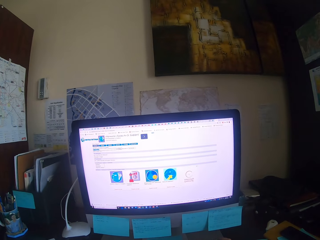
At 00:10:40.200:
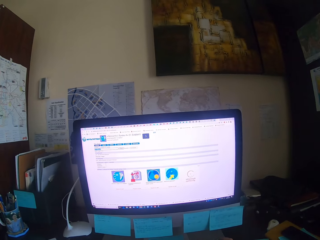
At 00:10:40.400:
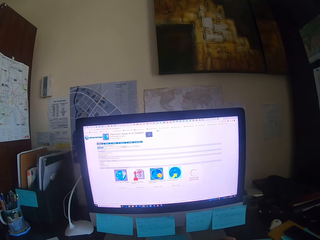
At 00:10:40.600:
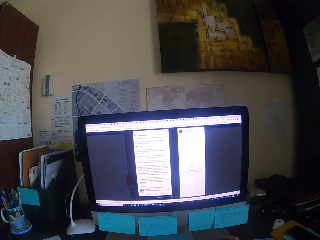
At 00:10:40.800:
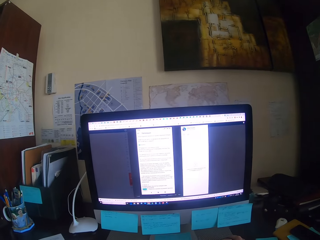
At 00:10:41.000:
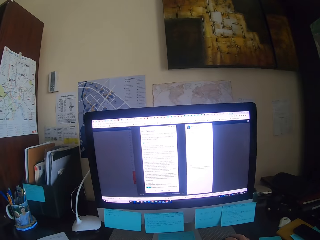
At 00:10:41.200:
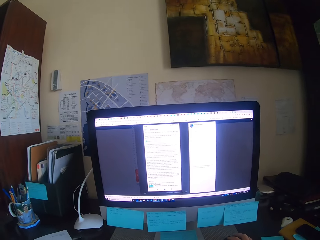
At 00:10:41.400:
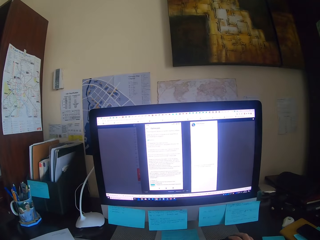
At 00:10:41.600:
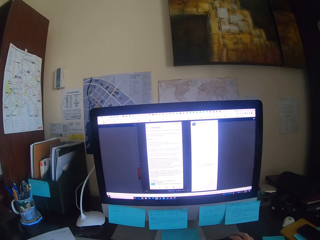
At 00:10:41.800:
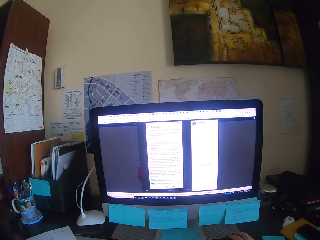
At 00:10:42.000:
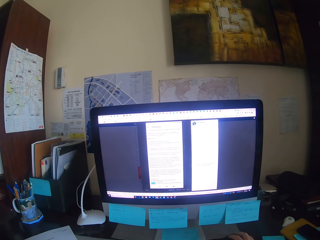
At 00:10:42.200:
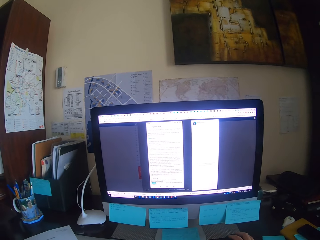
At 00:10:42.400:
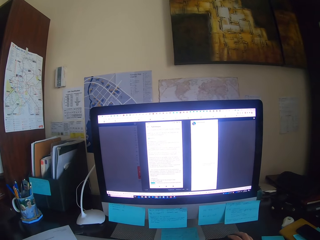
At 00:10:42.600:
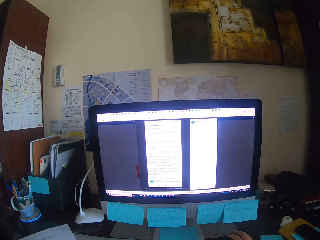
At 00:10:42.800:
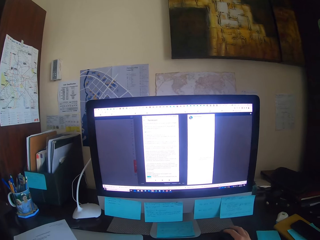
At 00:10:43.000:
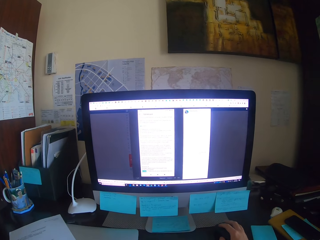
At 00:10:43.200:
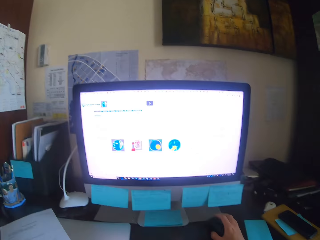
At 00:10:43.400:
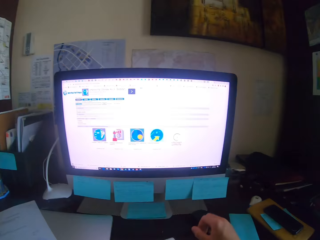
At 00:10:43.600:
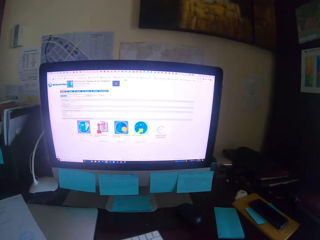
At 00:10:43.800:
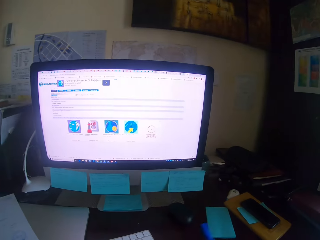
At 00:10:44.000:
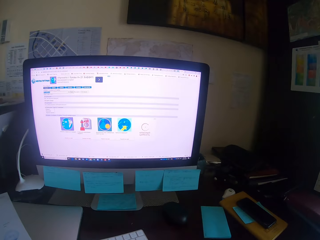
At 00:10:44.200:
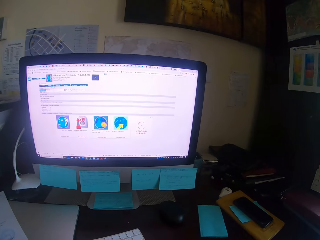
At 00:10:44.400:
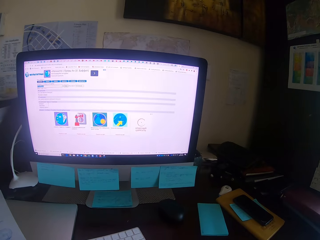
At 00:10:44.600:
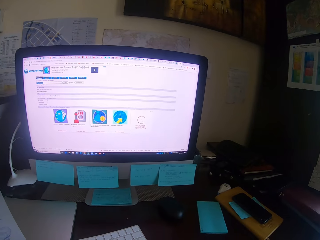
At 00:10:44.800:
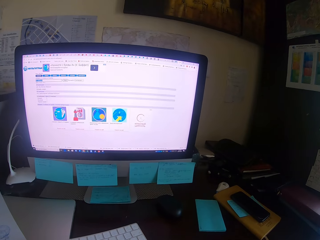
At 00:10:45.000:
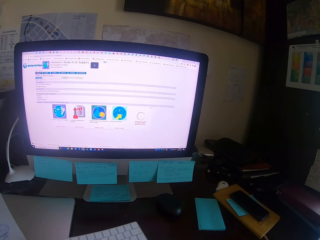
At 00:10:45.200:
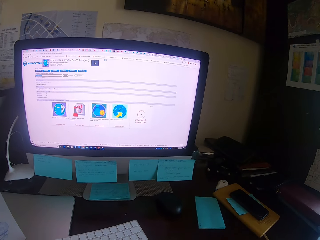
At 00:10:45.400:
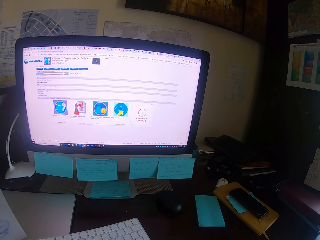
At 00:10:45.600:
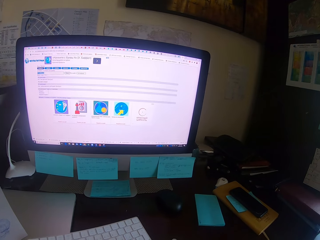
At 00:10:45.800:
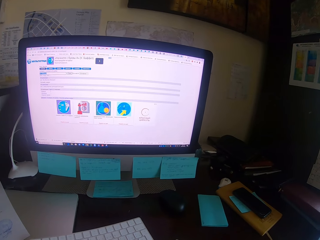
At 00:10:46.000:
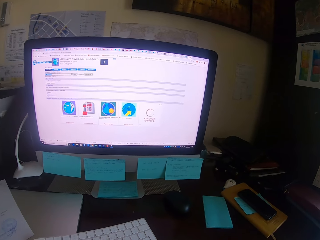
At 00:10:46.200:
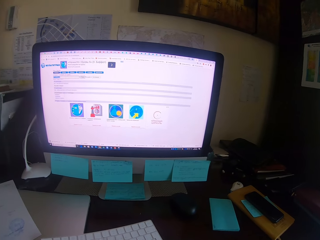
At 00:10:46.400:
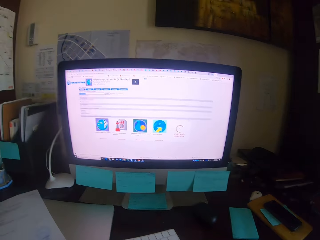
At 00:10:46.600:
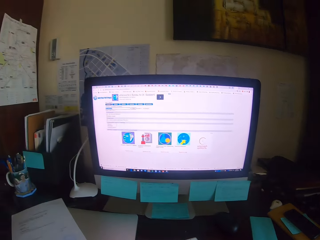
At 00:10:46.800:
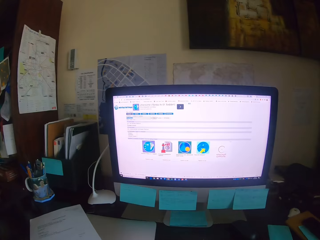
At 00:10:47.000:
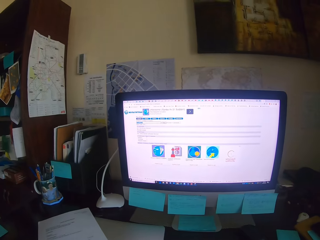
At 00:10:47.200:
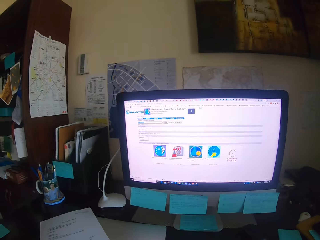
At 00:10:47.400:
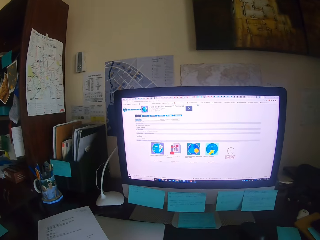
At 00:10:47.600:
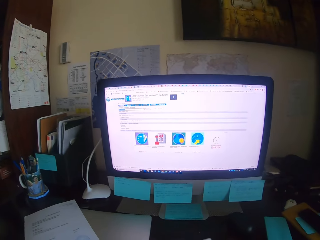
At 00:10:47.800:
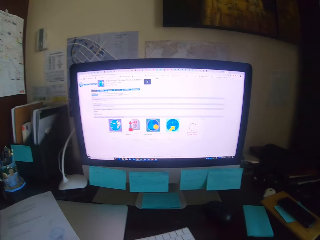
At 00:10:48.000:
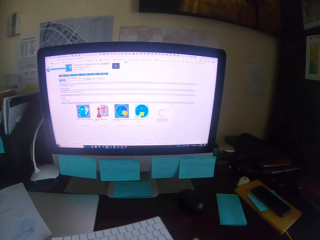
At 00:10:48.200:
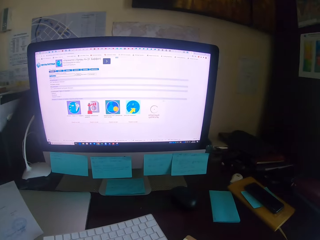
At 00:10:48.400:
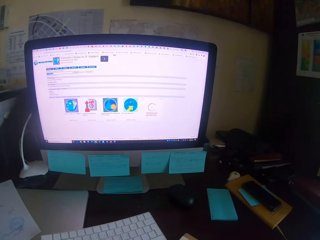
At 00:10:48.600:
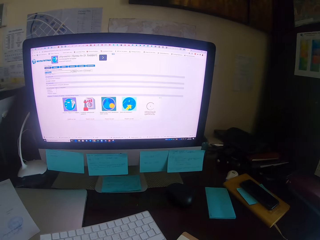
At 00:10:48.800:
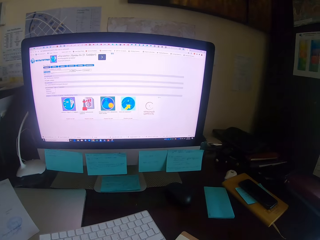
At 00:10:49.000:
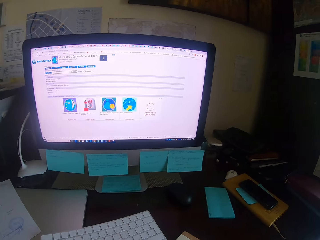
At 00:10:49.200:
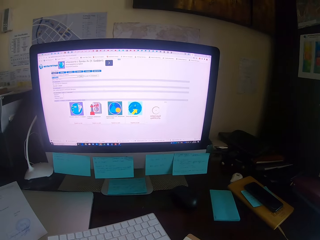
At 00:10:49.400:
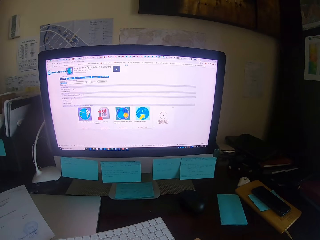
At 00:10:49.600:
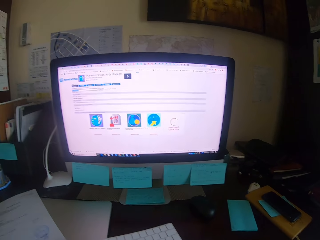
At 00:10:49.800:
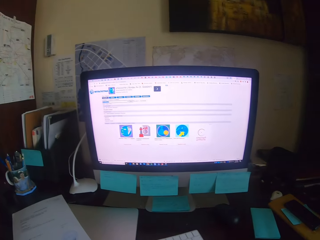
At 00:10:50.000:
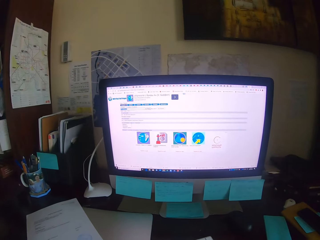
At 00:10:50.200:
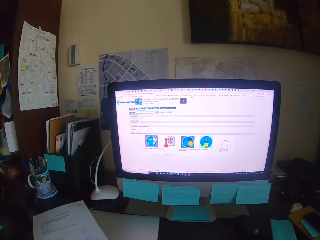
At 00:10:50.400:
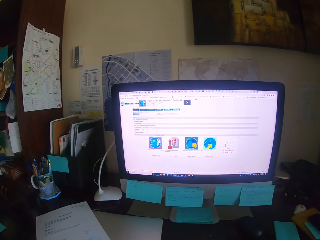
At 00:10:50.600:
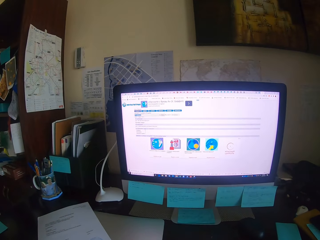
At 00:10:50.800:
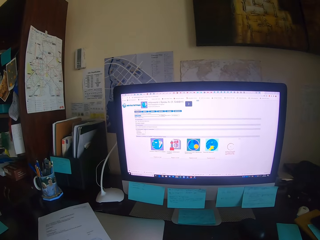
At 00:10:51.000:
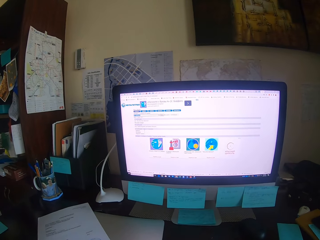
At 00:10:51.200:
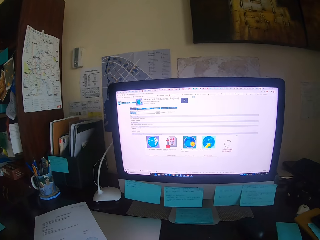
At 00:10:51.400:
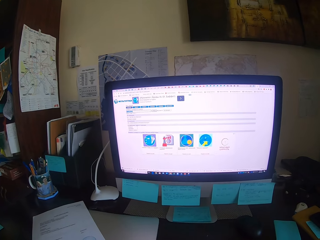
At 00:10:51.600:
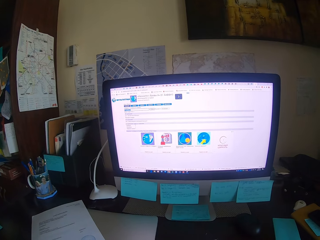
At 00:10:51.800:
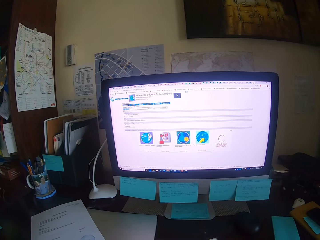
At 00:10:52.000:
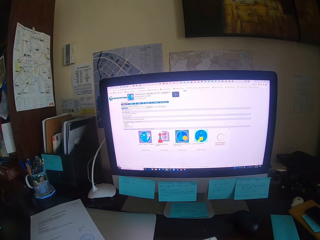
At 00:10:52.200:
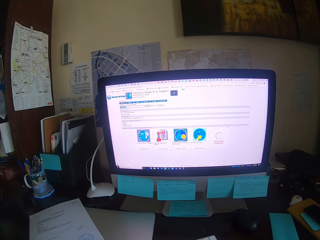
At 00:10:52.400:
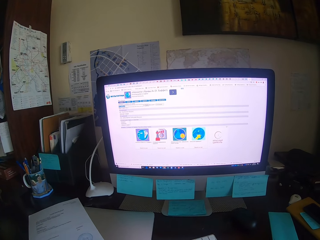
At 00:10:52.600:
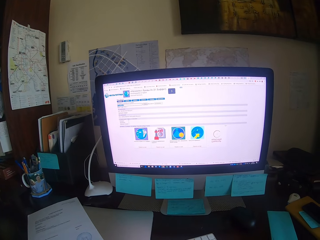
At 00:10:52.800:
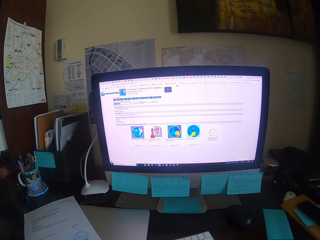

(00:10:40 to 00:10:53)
The camera wearer operates the desktop. They drag a mouse on the table. They write on the book. They look at the desktop. They look at the book.

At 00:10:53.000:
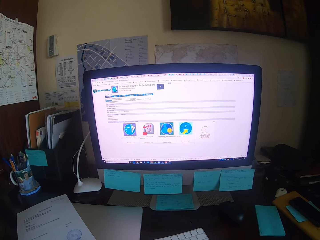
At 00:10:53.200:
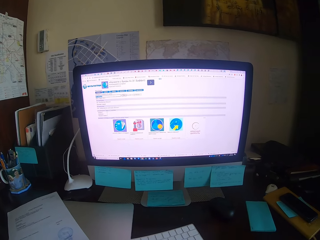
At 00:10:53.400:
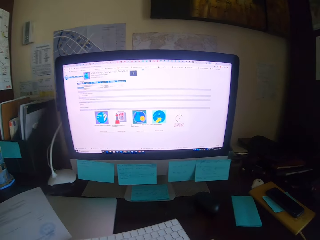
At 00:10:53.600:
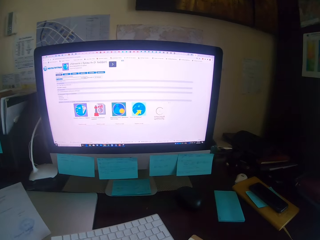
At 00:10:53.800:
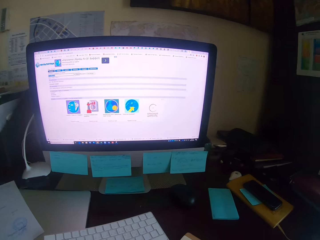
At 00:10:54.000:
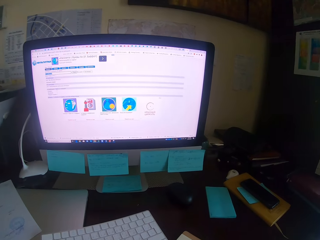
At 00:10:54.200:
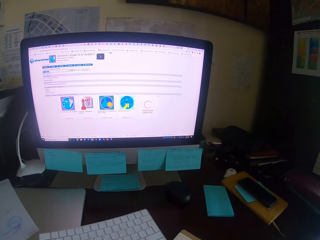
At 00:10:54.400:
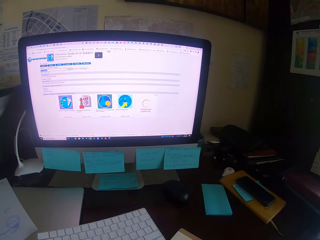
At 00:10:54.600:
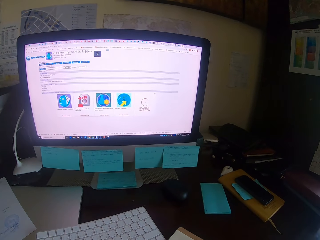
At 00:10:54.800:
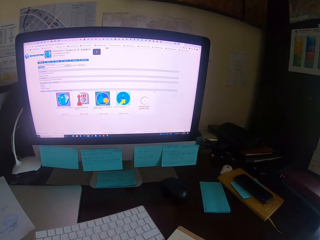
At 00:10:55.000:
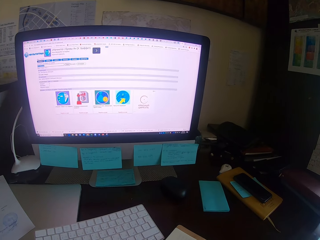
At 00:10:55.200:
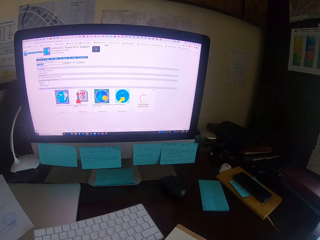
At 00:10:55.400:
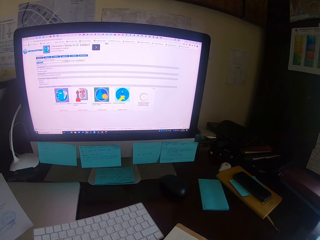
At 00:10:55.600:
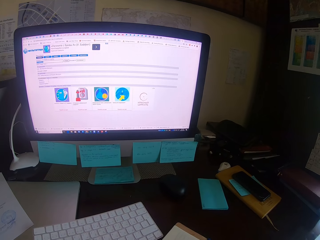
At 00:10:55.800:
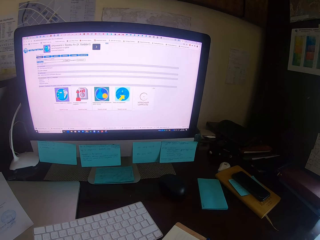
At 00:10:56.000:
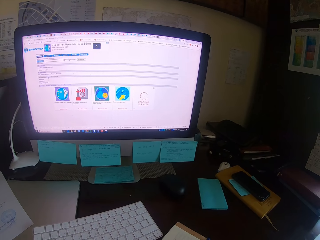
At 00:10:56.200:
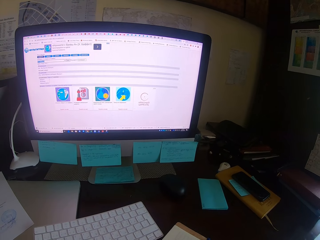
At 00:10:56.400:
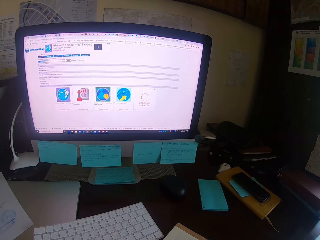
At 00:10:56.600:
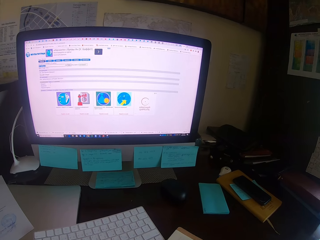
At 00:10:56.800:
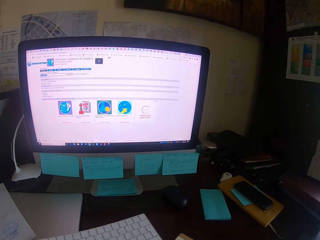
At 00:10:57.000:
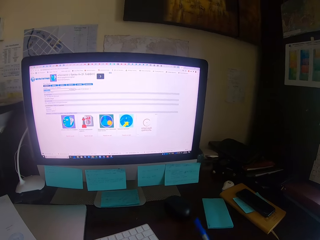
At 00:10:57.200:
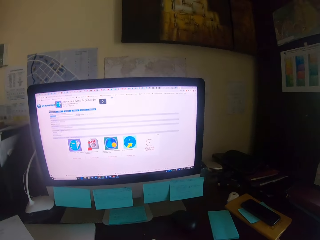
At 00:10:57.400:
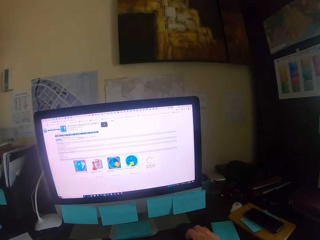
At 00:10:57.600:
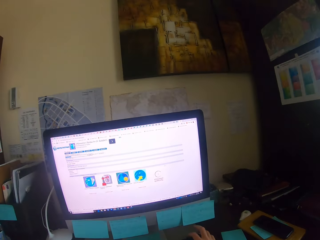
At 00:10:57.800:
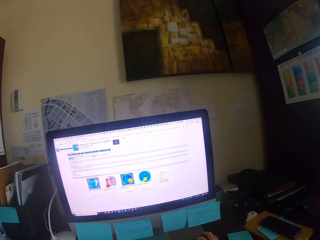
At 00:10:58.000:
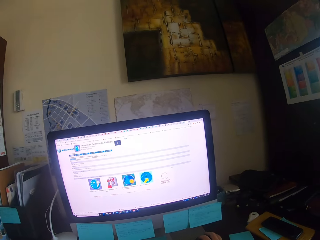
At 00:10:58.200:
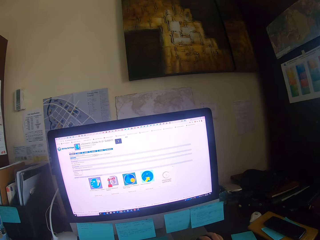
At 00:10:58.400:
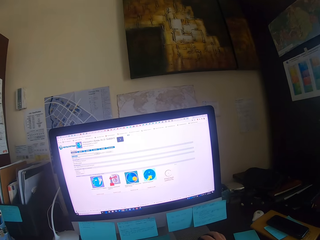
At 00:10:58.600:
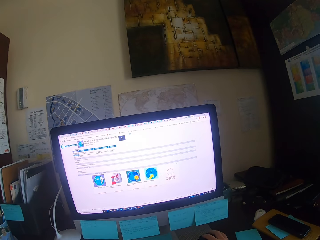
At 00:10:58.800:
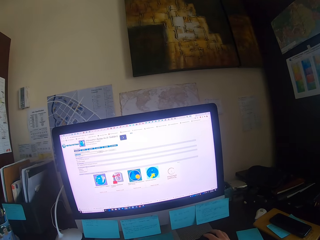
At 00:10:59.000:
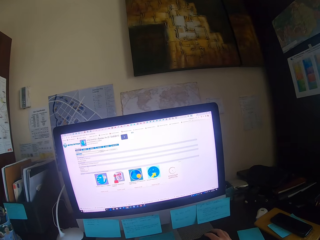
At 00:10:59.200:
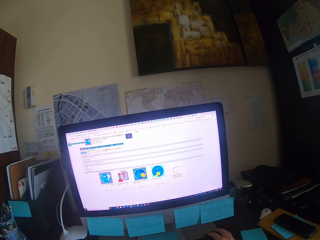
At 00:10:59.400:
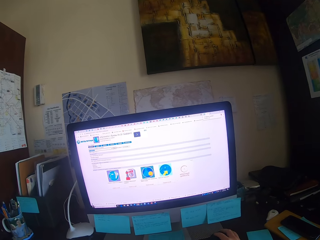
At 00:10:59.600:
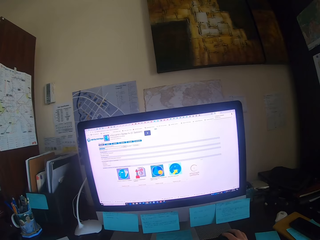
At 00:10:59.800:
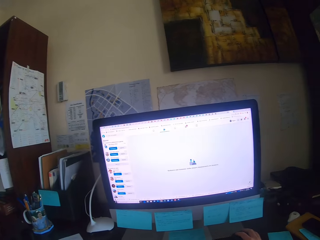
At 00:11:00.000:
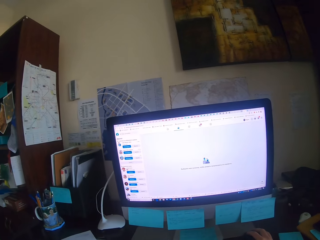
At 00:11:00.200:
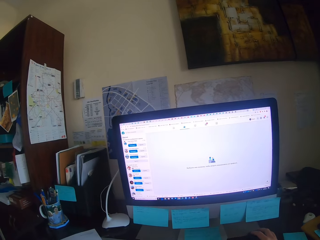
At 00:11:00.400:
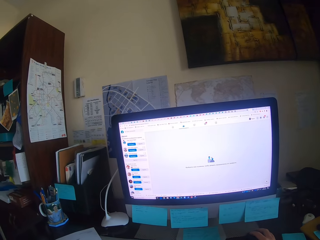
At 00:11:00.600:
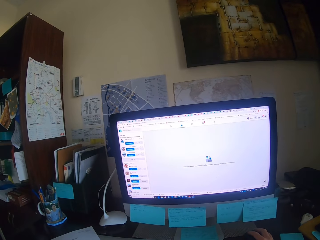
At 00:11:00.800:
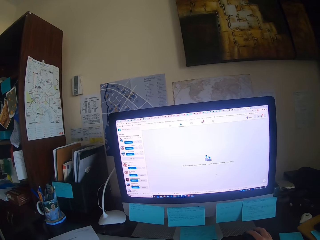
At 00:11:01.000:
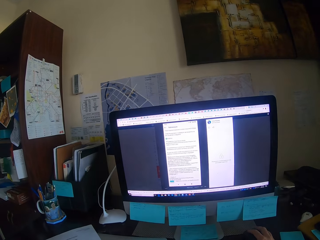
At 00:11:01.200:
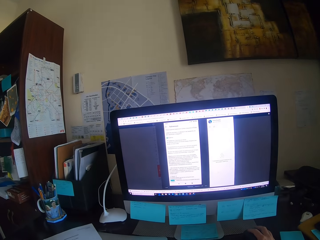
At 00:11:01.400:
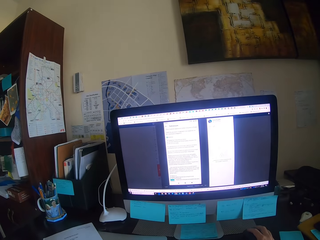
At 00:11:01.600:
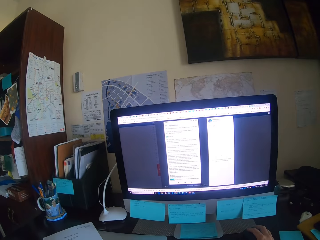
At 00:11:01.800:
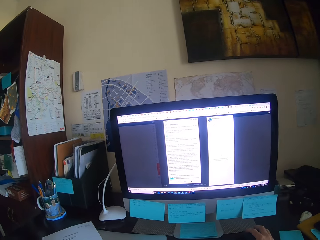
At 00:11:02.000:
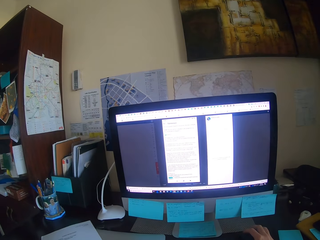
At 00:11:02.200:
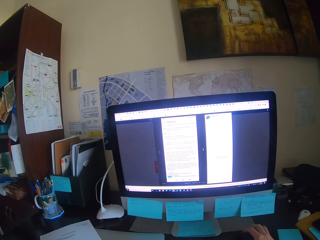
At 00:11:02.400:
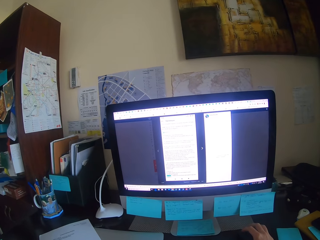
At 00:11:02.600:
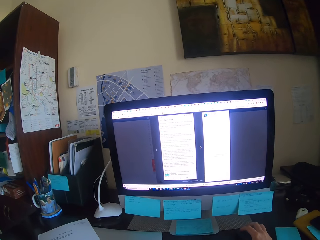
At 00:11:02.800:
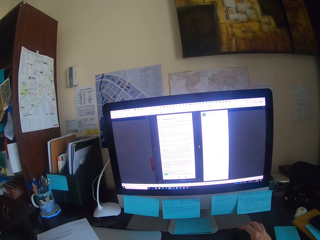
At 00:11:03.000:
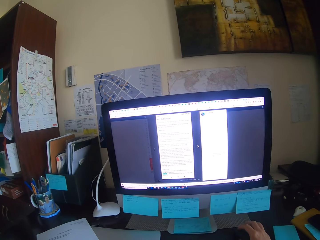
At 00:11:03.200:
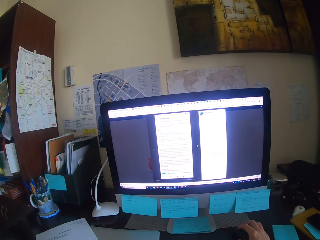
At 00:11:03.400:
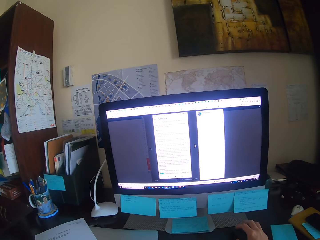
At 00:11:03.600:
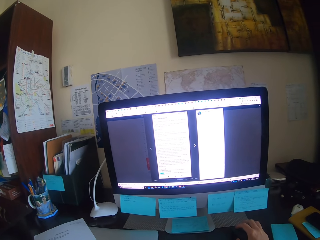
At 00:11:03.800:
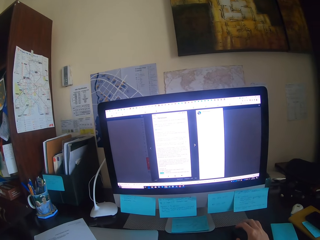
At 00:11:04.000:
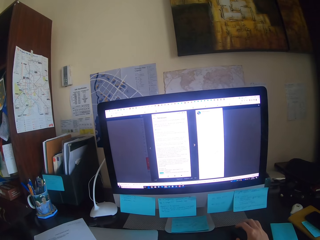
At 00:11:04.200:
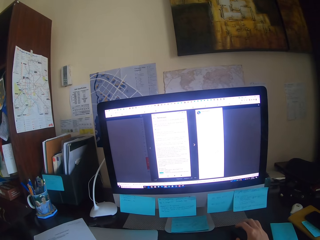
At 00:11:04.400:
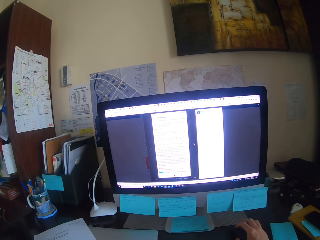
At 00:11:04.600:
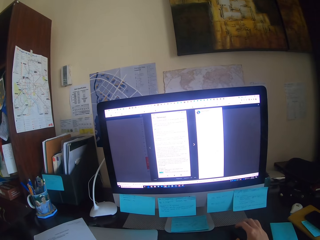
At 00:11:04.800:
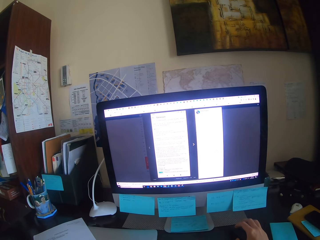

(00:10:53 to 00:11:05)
The camera wearer holds a mouse. They operate a desktop. They type on a keyboard.
